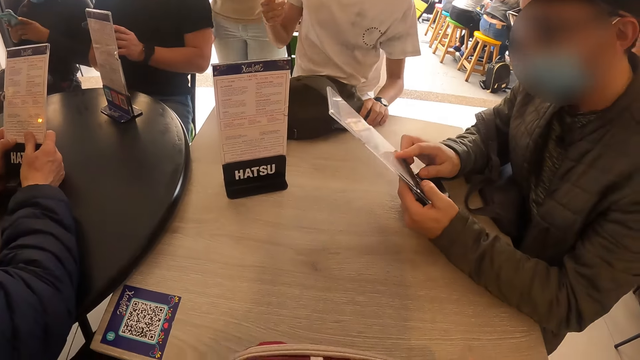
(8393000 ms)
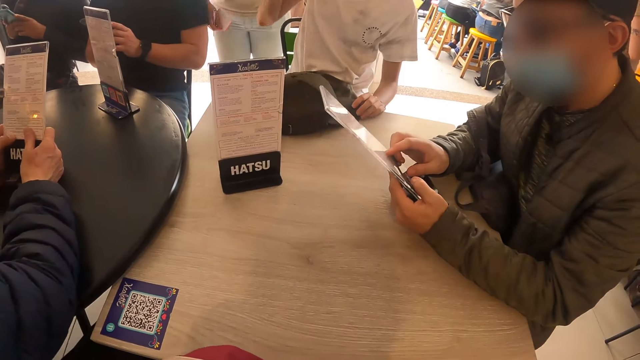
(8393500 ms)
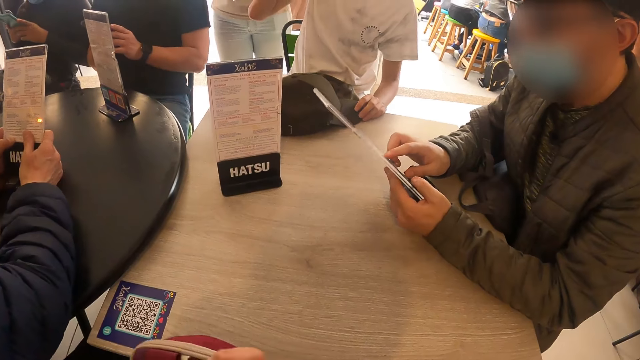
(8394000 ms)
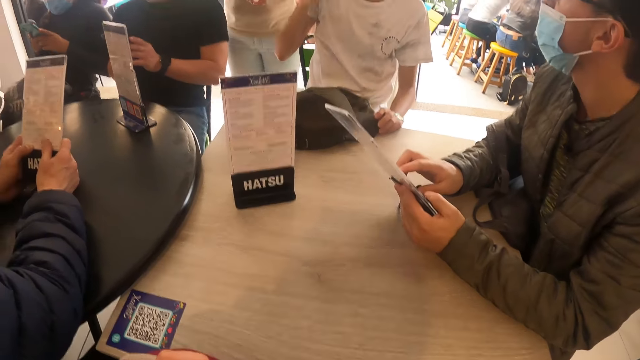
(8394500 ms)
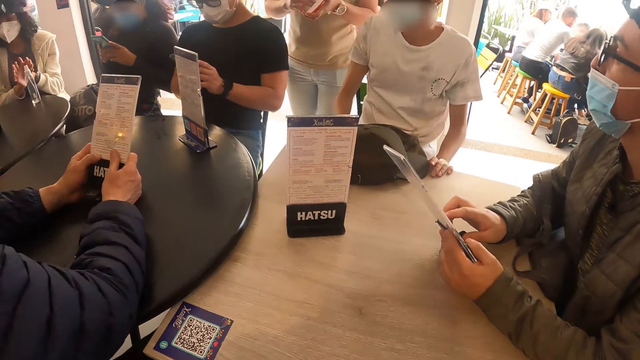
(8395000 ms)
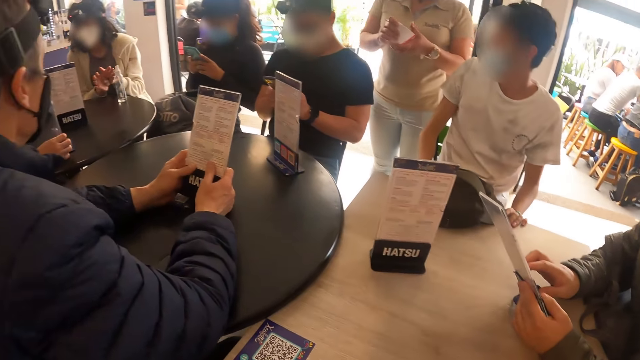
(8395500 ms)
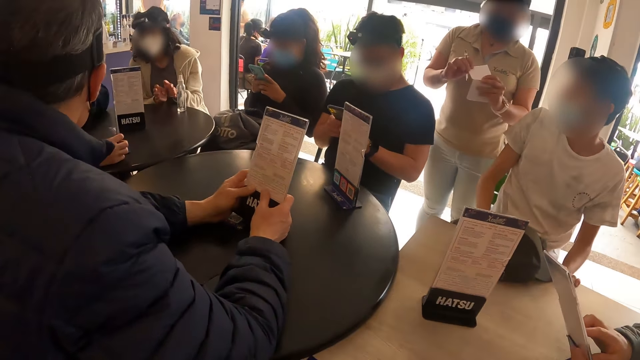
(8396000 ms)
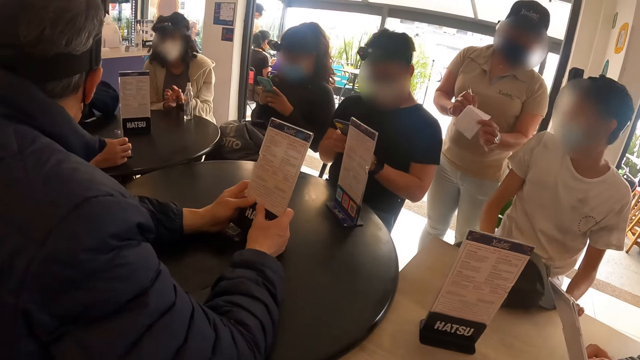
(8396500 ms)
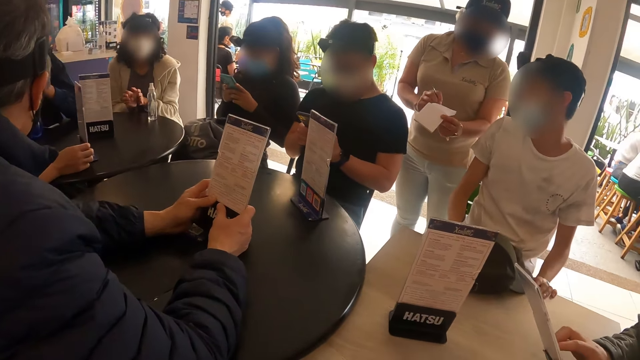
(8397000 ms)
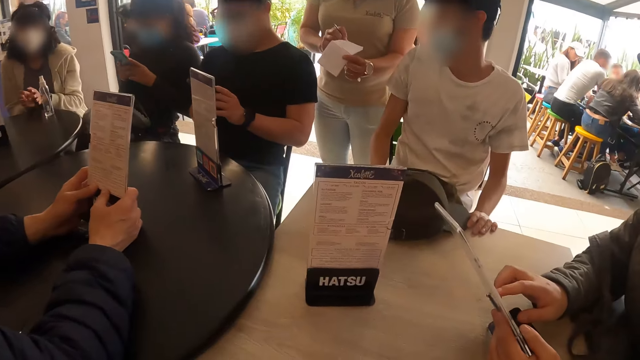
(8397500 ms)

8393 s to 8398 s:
A woman rubs hand sanitizer on both hands. A waitress unfolds a piece of paper with both hands.

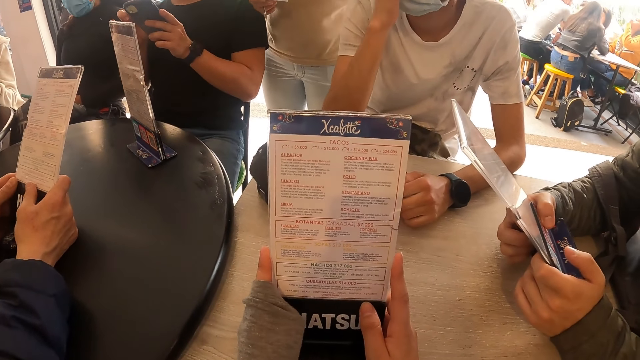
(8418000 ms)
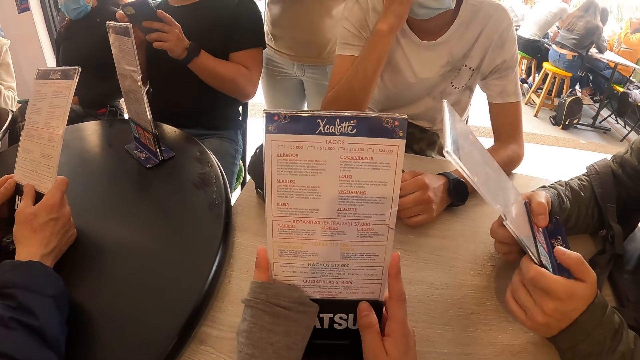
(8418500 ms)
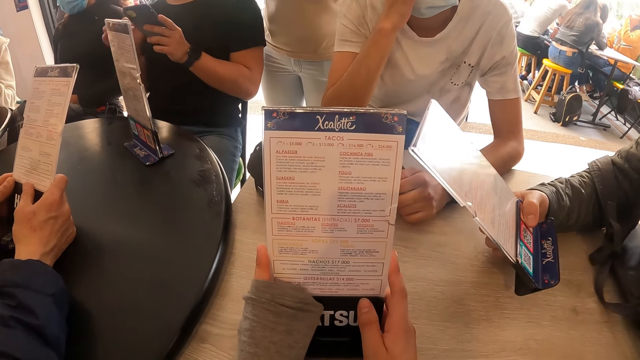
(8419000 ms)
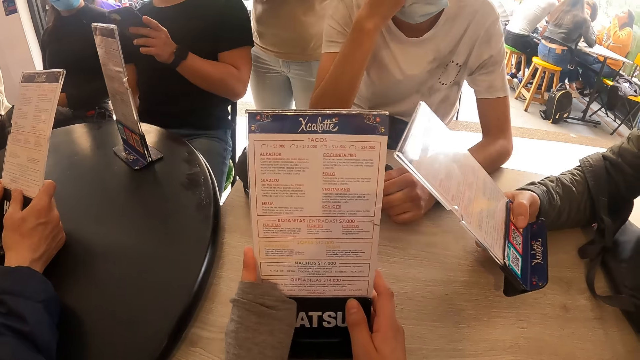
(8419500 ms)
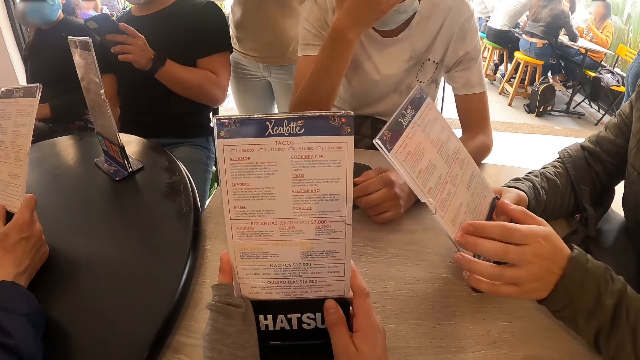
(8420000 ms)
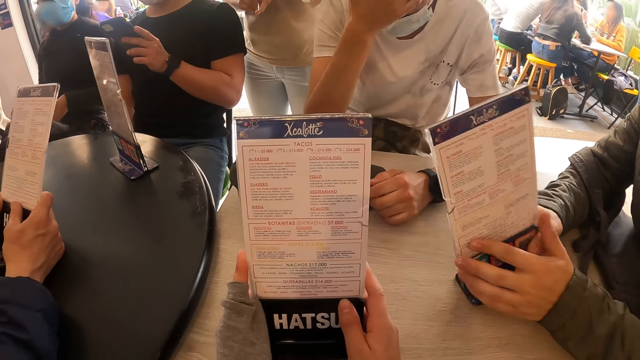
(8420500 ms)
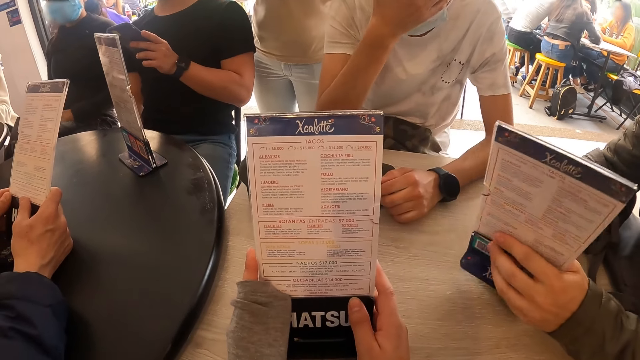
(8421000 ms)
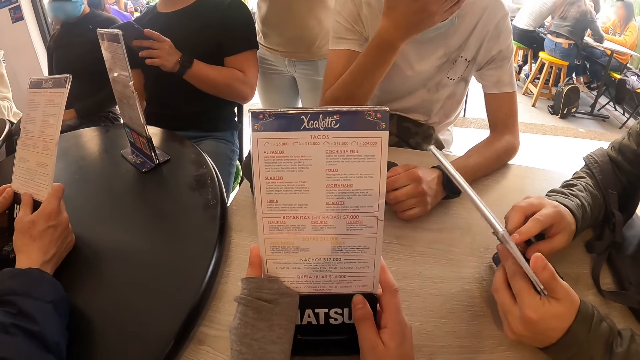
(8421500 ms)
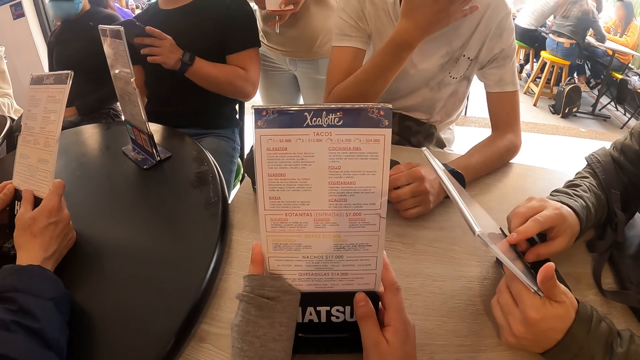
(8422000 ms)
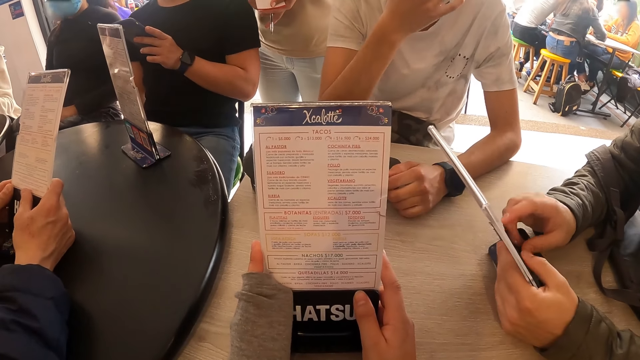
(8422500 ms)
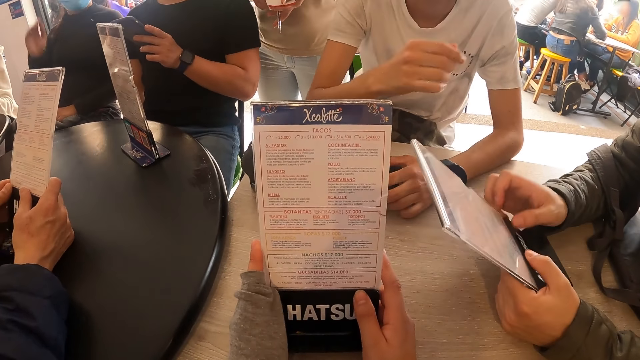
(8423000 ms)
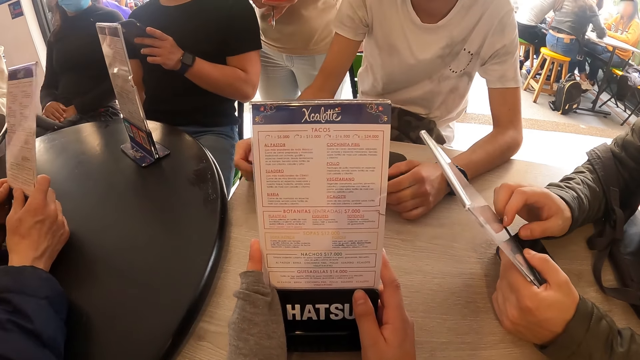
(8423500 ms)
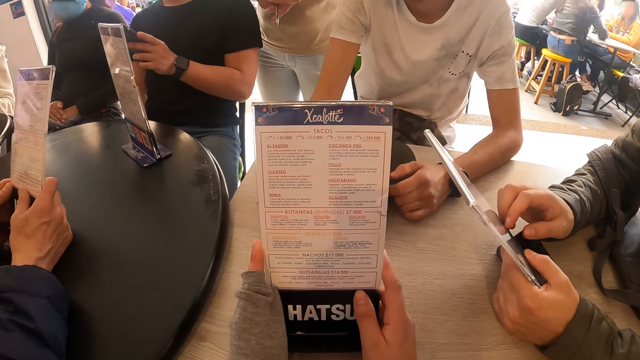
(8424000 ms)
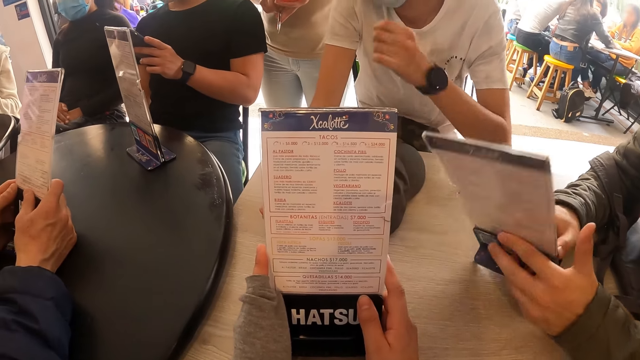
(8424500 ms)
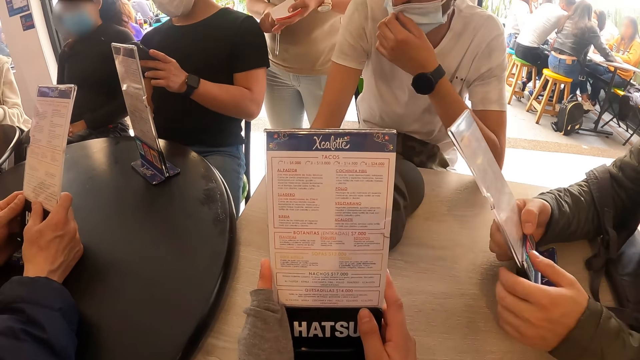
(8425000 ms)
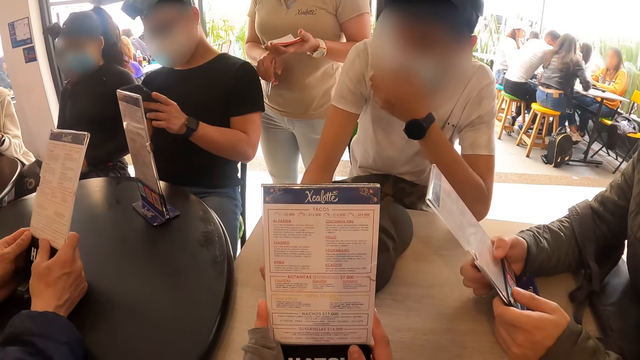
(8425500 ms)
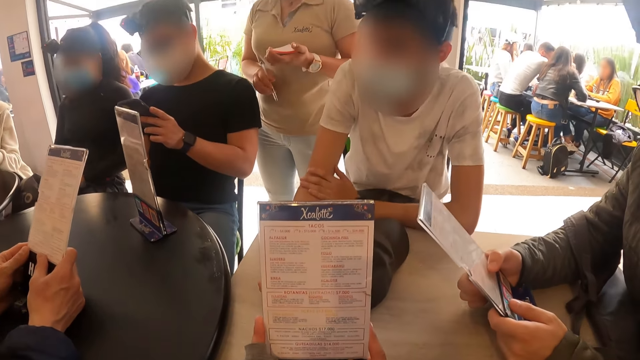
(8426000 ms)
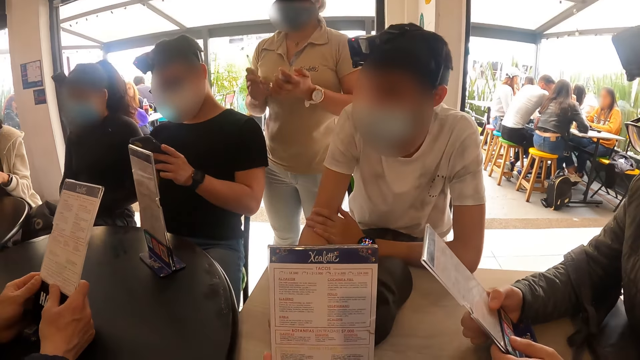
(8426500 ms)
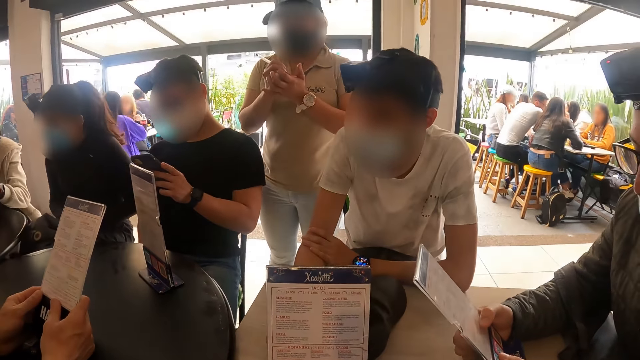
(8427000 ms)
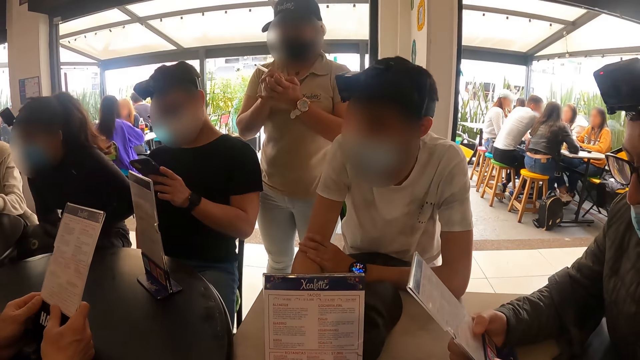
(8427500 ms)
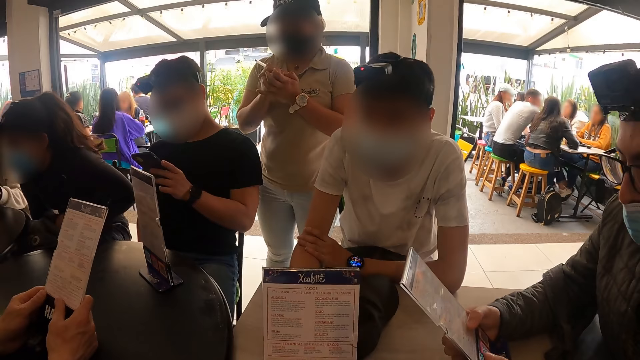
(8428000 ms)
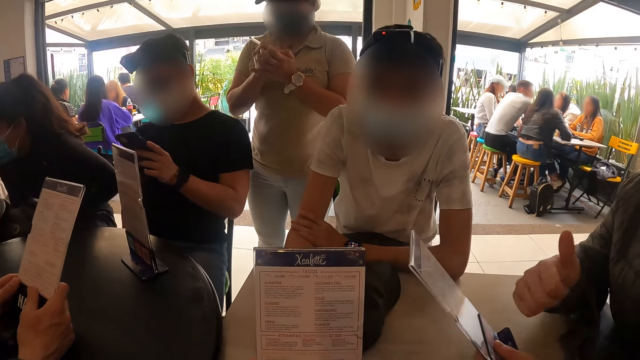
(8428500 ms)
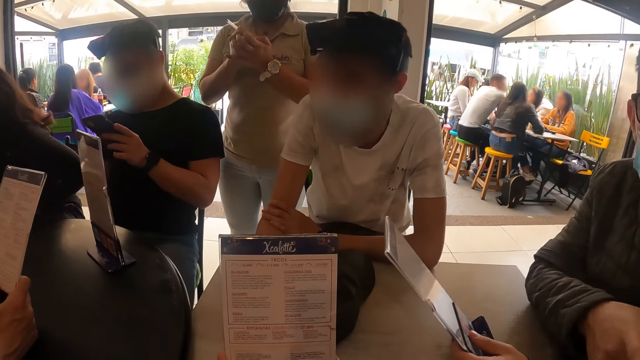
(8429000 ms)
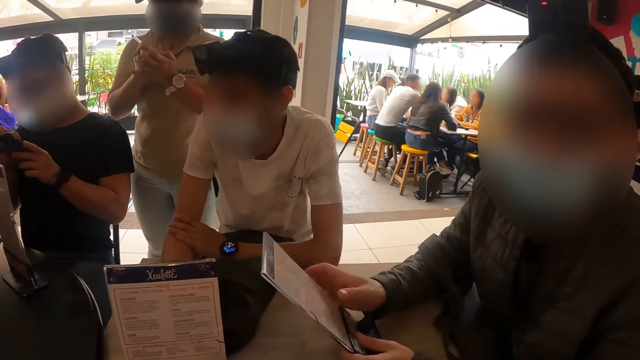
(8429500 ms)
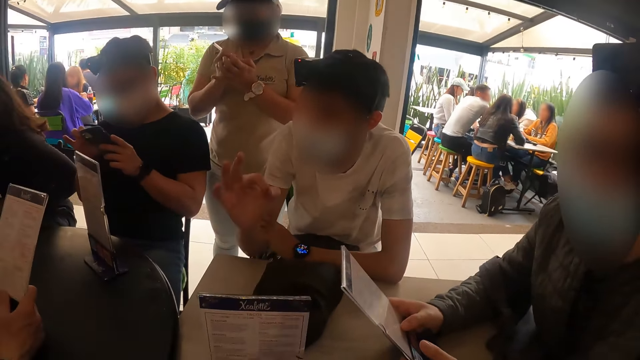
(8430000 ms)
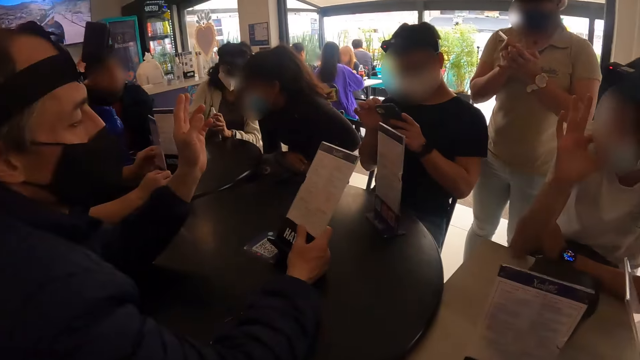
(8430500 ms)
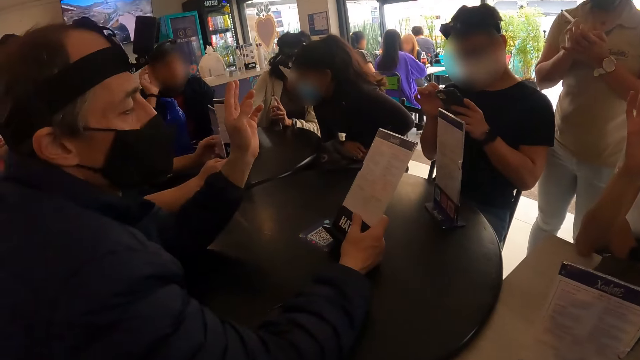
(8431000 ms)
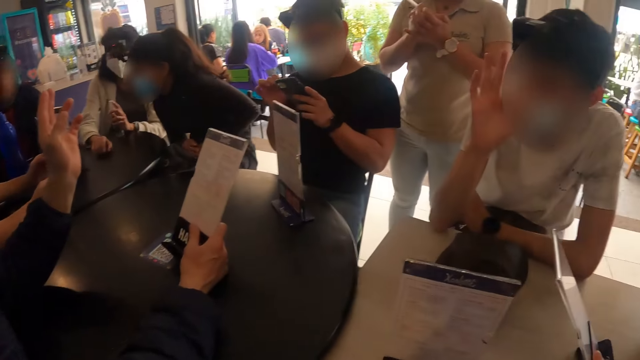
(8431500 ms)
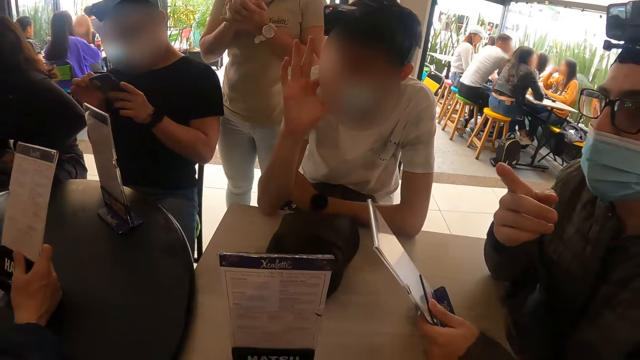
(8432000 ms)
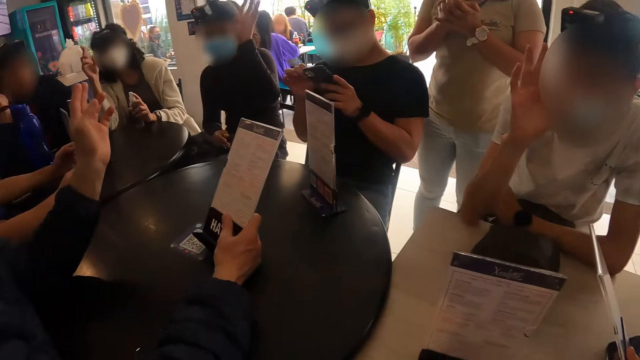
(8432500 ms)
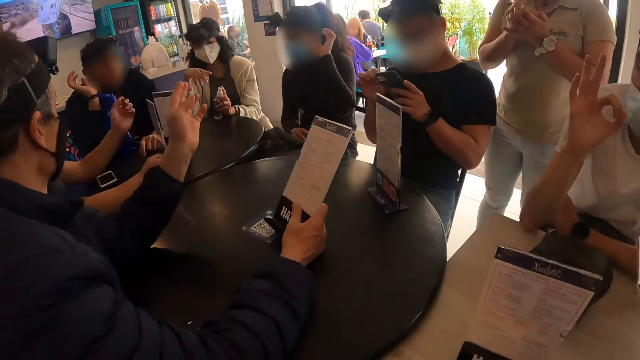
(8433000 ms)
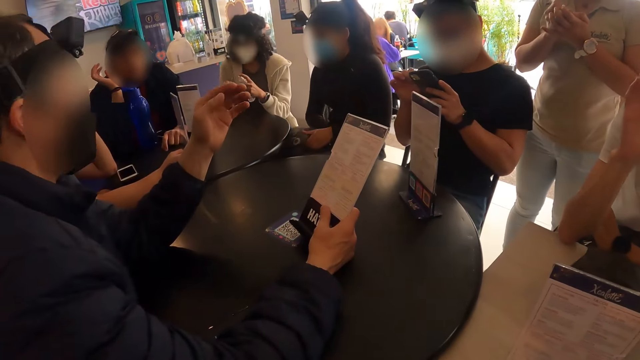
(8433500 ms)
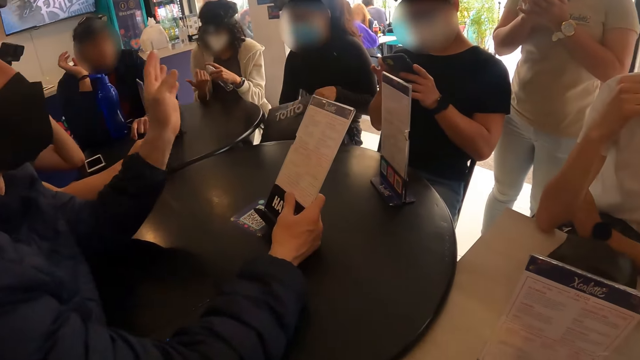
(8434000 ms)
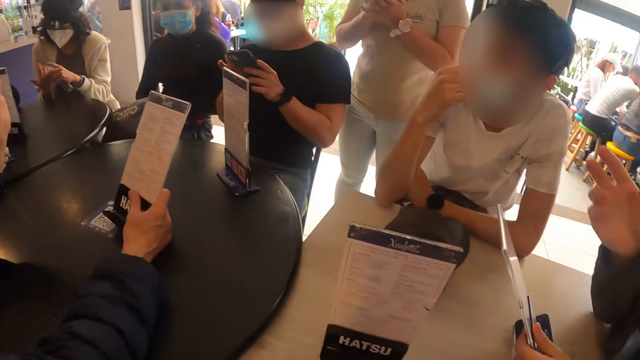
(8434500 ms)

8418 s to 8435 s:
The man turns over the tabletop menu in his right hand with both hands. He turns over the tabletop menu in his left hand with both hands. Another man touches the facemask on his face with his right hand. The waitress writes on the piece of paper in her left hand with a pen in her right hand. The first man holds the tabletop menu in his left hand with his right hand. The second man raises his right hand. The first man points his right hand. The woman raises her left hand. Another woman raises her right hand. A third man gestures with his left hand. A fourth man raises his left hand. The first woman drops her left hand. The other woman squirts hand sanitizer on her right hand from the bottle of hand sanitizer in her left hand. The first woman nudges a bag on her lap. The first man gestures with his right hand.
